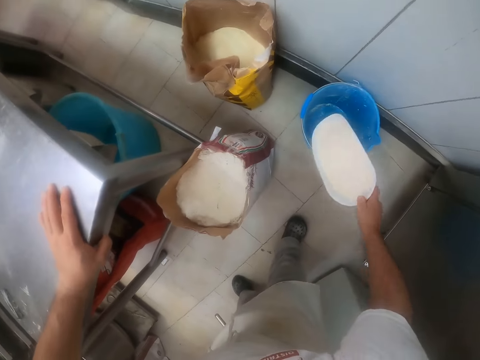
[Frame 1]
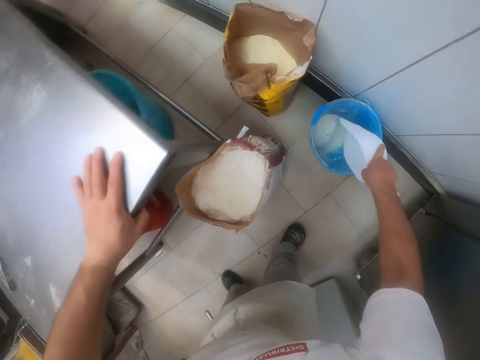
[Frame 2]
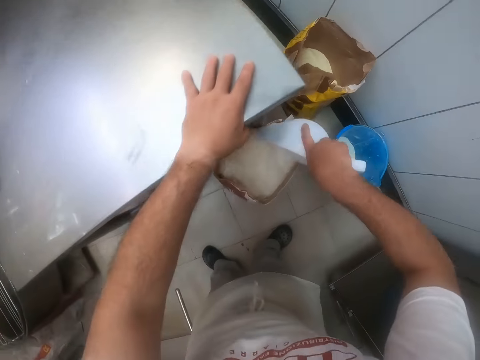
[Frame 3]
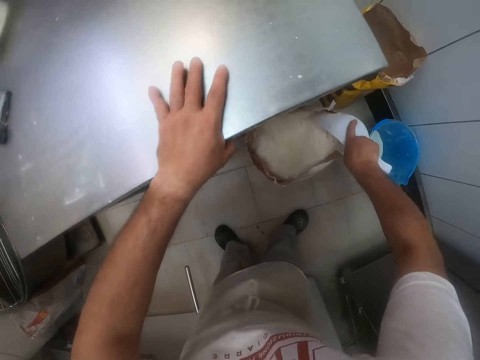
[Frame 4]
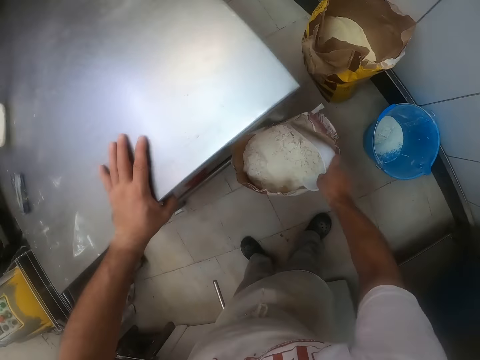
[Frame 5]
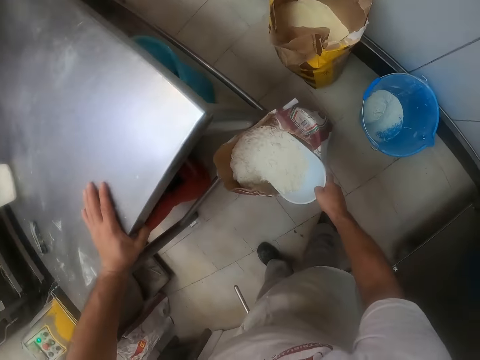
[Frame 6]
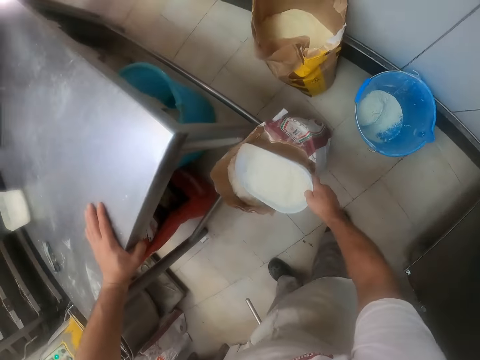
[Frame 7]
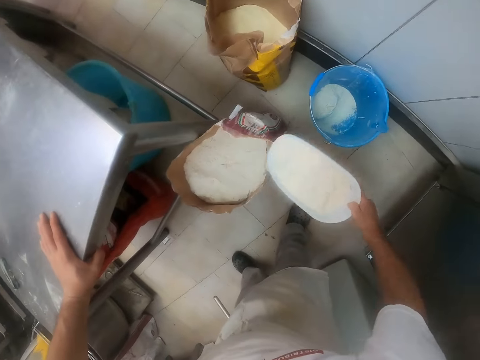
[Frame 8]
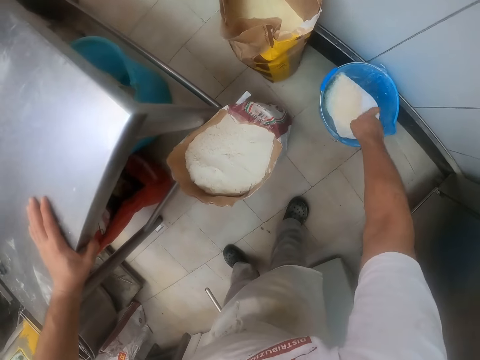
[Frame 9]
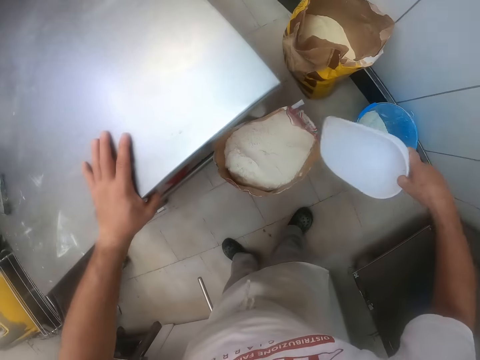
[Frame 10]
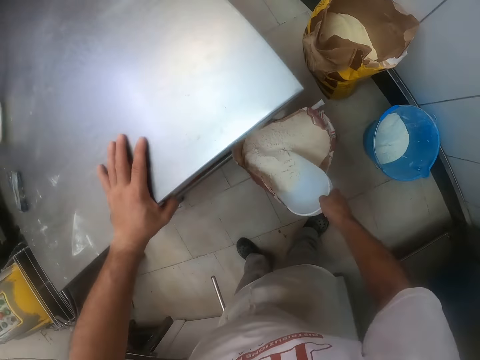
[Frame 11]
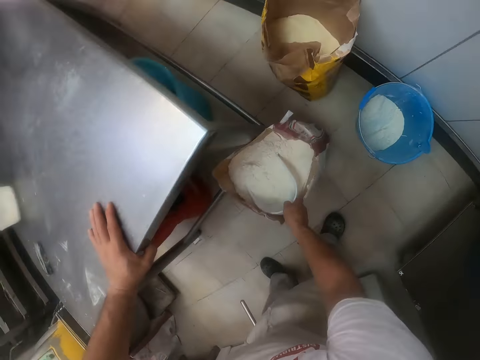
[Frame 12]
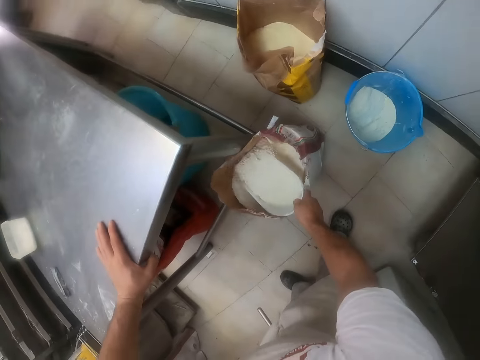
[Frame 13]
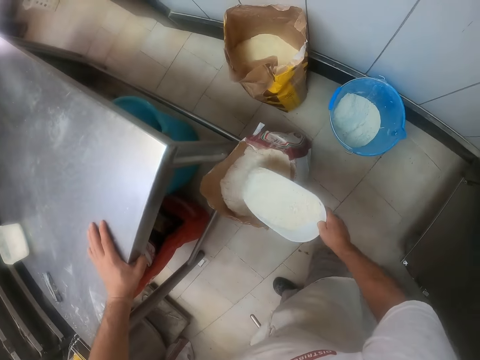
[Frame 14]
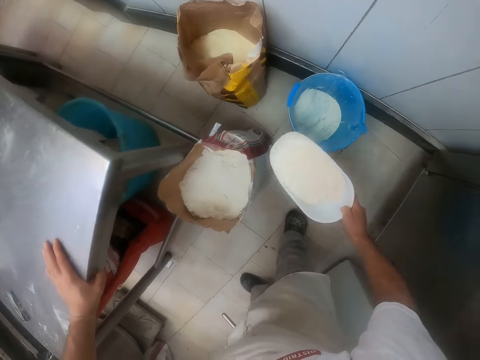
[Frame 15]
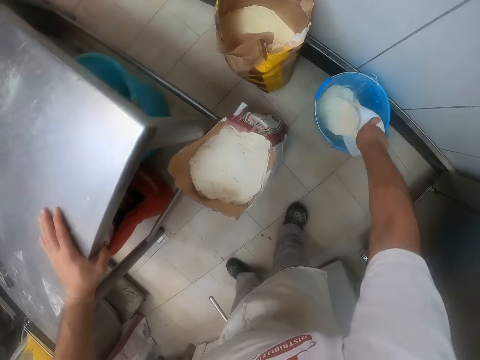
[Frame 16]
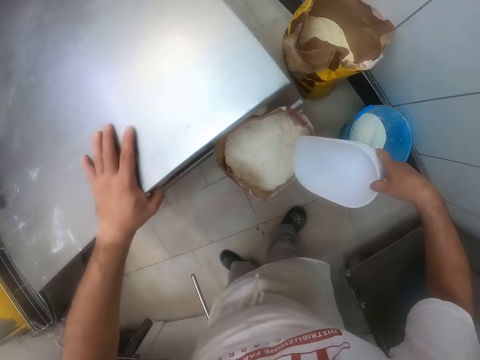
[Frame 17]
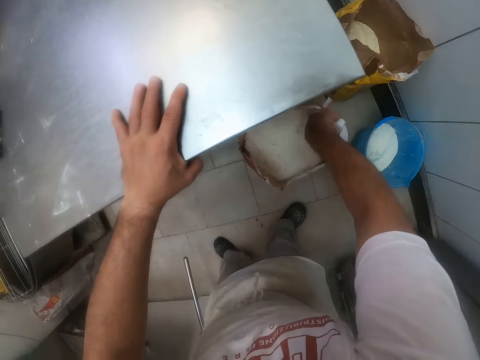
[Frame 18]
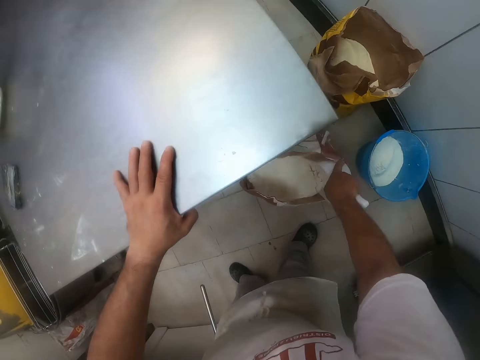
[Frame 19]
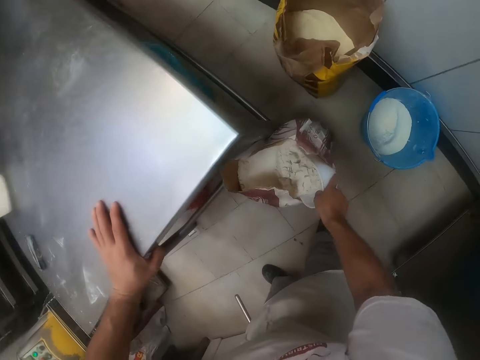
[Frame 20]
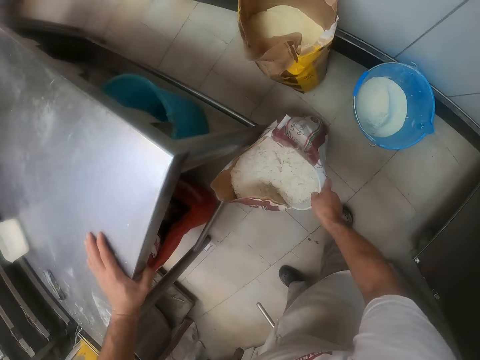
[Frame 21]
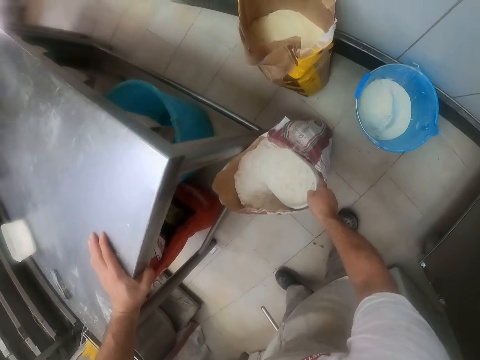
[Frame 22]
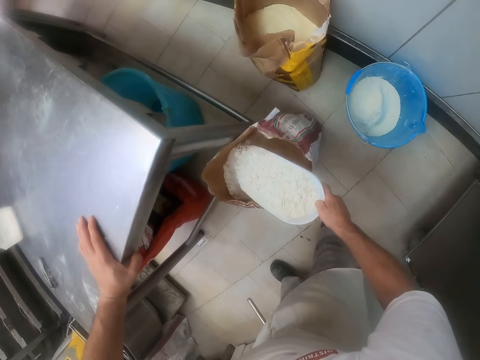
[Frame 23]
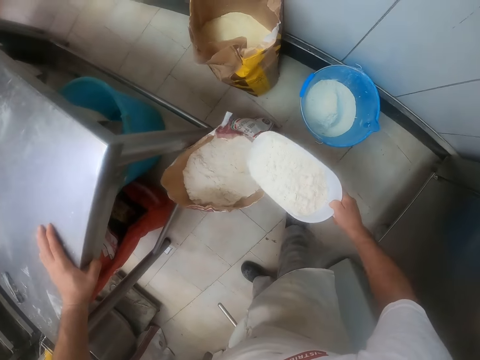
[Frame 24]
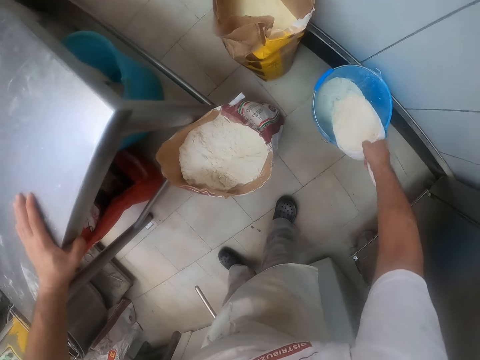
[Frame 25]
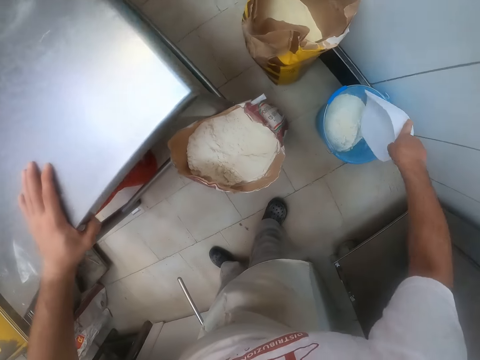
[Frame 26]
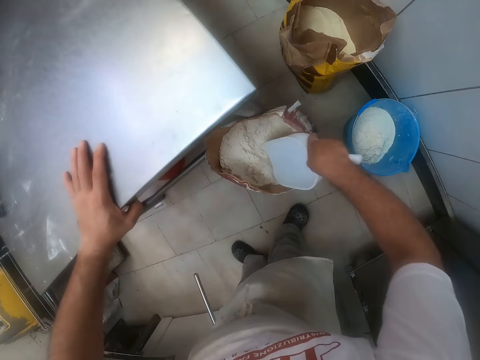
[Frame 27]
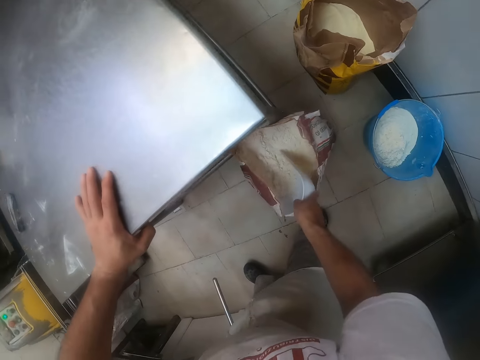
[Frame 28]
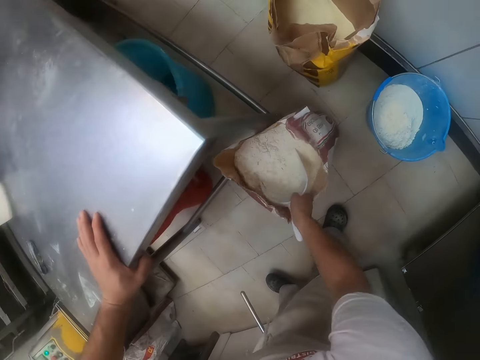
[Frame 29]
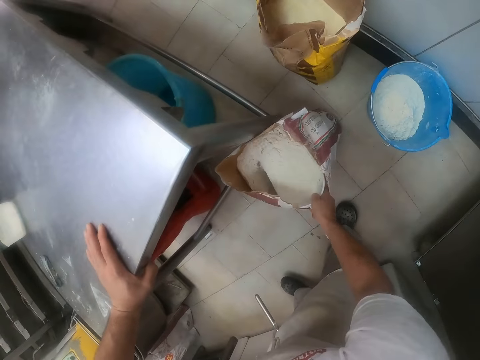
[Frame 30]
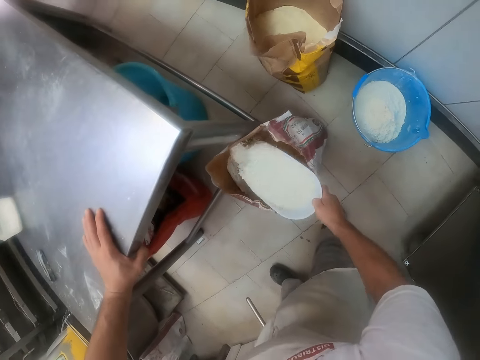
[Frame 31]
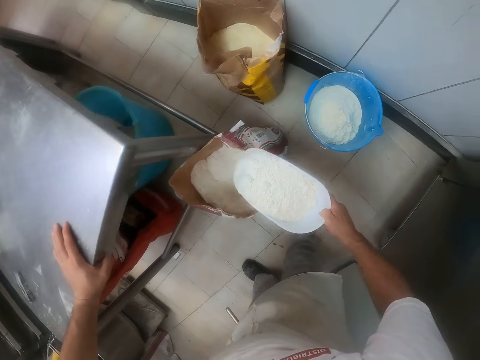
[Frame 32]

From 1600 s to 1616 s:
The camera wearer pours the flour from the trowel into a bucket on the floor with his right hand. He packs flour from the bag on the floor with the trowel in his right hand. He pours the flour from the trowel into the bucket on the floor with his right hand. He packs flour from the bag on the floor with the trowel in his right hand. He pours the flour from the trowel into the bucket on the floor with his right hand. He packs flour from the bag on the floor with the trowel in his right hand. He pours the flour from the trowel into the bucket on the floor with his right hand. He packs flour from the bag on the floor with the trowel in his right hand.

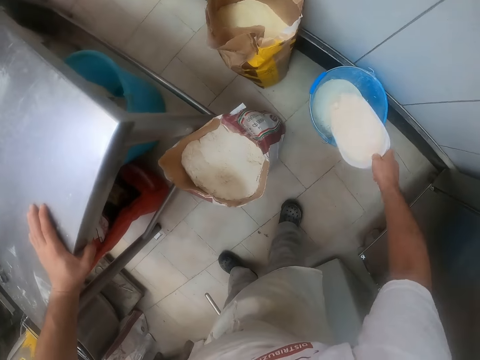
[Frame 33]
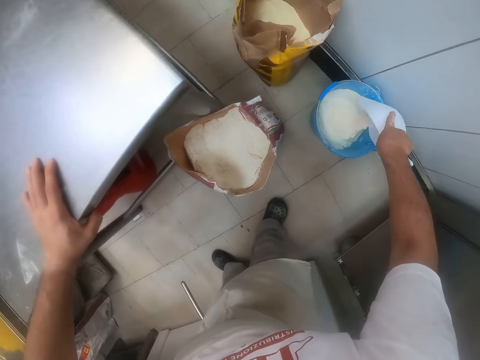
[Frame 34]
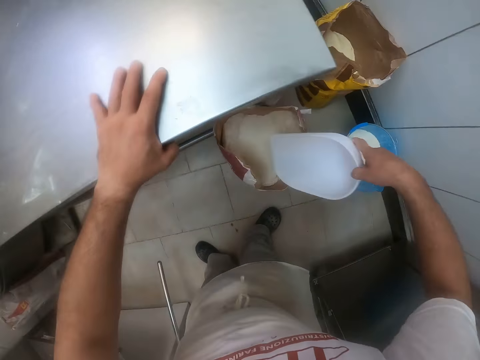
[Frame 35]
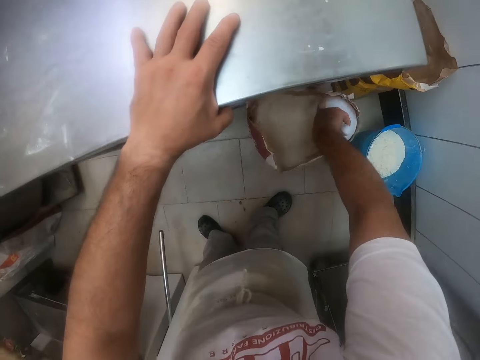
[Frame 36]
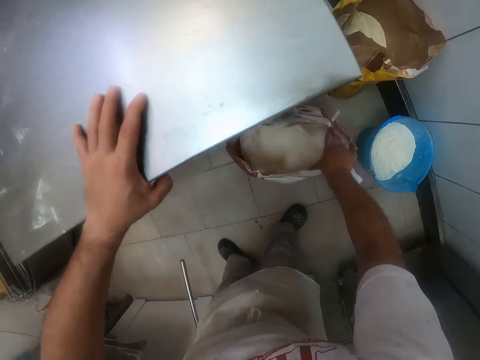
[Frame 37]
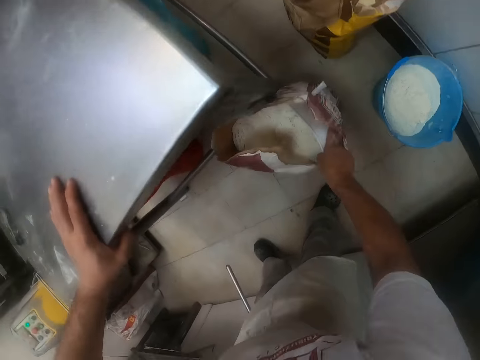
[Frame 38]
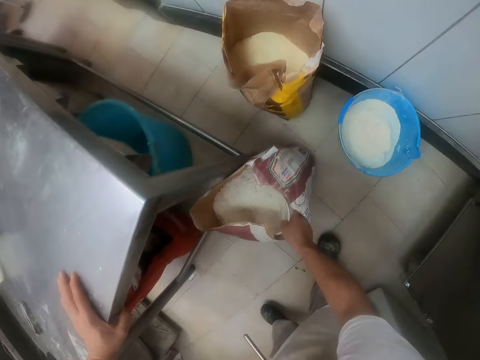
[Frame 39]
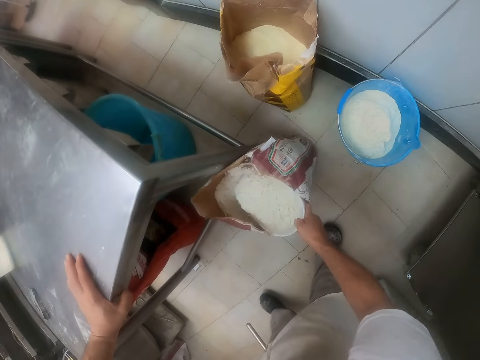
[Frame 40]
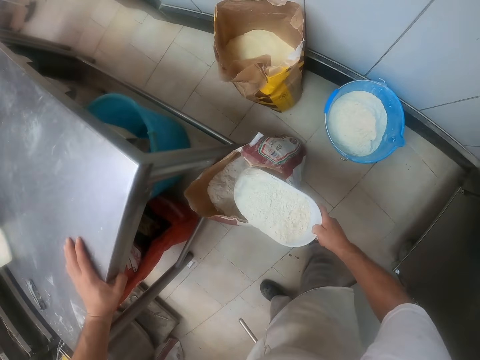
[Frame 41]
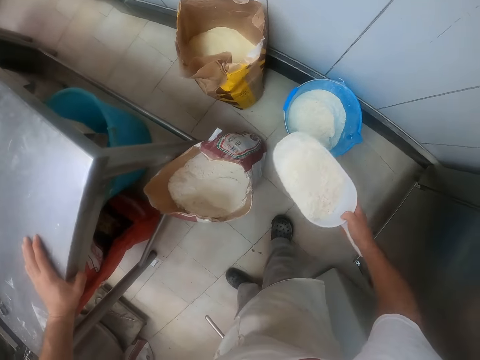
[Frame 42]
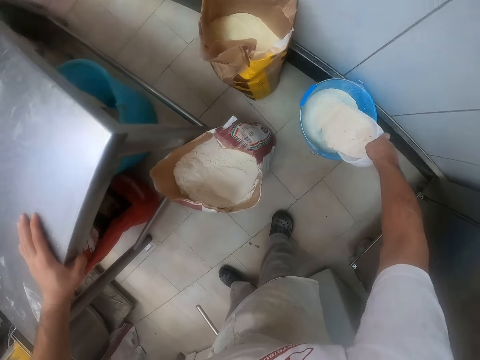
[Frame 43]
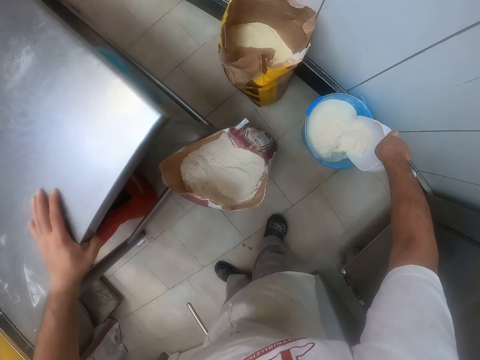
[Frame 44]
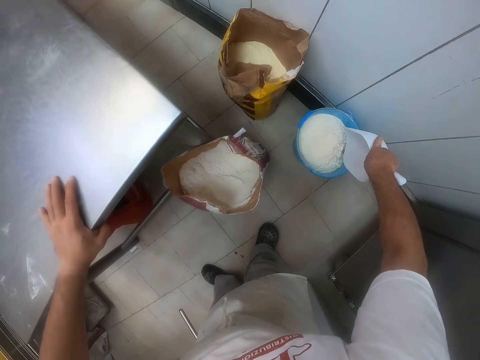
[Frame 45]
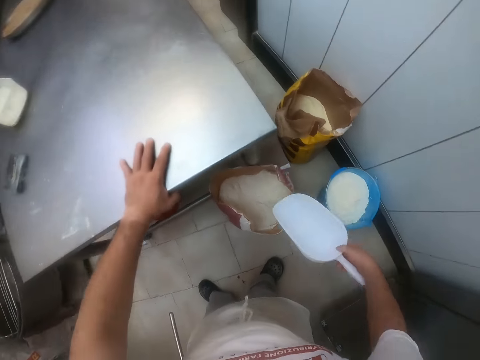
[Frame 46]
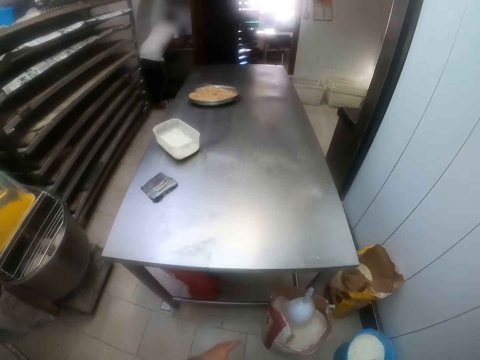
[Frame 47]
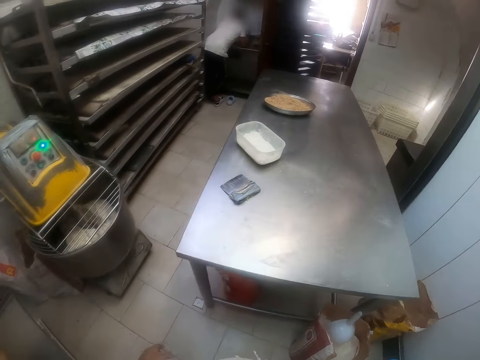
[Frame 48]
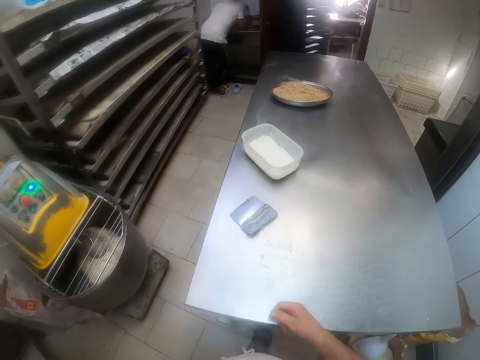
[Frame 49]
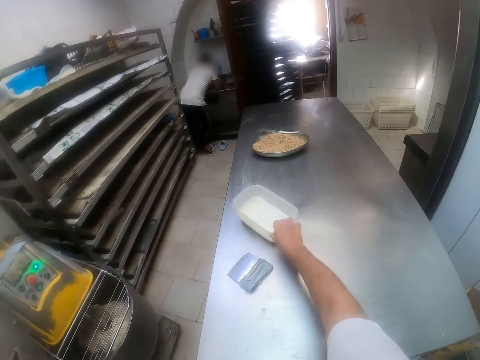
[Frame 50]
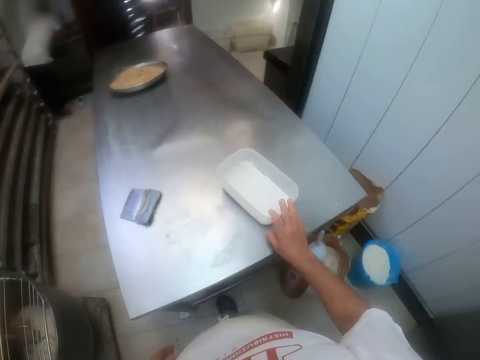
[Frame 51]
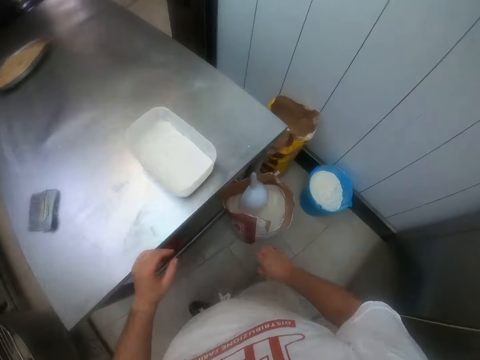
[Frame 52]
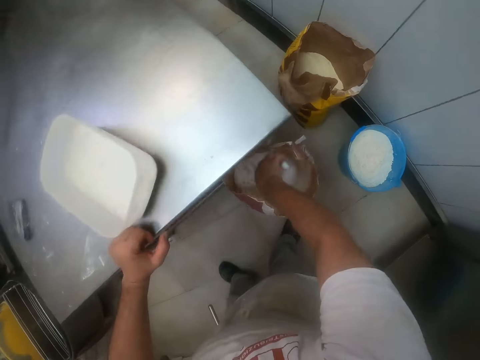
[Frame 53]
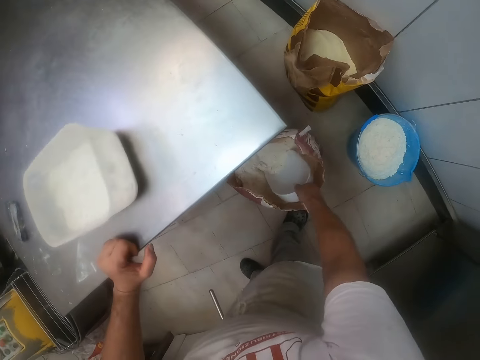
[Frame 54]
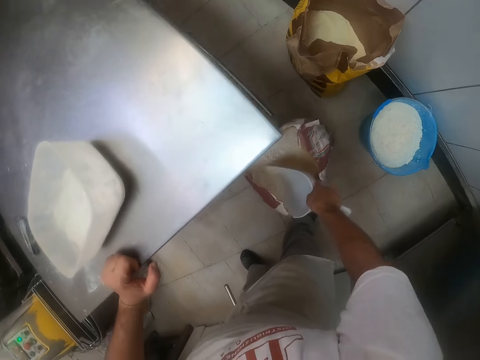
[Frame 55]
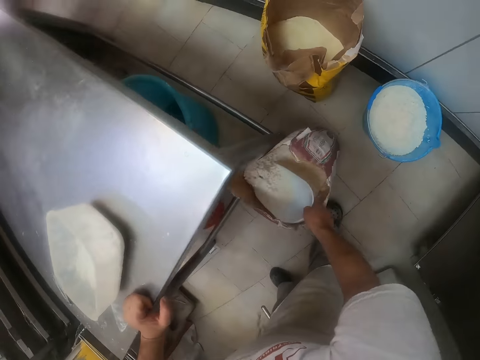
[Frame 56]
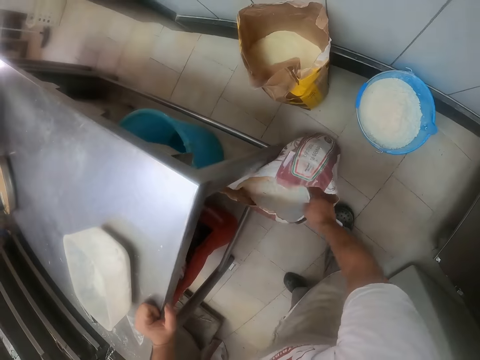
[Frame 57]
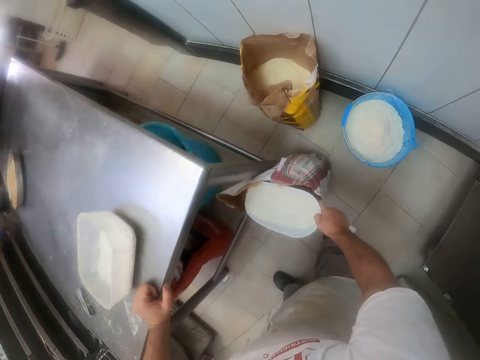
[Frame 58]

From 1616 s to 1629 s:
The camera wearer pours the flour from the trowel into the bucket on the floor with his right hand. He packs flour from the bag on the floor with the trowel in his right hand. He pours the flour from the trowel into the bucket on the floor with his right hand. He drops the trowel into the bag on the floor with his right hand. He pulls a plastic bowl on the table with his right hand and picks up the bowl. He picks up the trowel from the bag of flour with his right hand. He packs flour from the bag on the floor with the trowel in his right hand.
